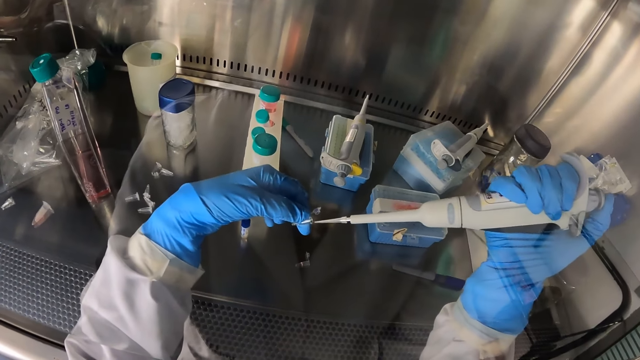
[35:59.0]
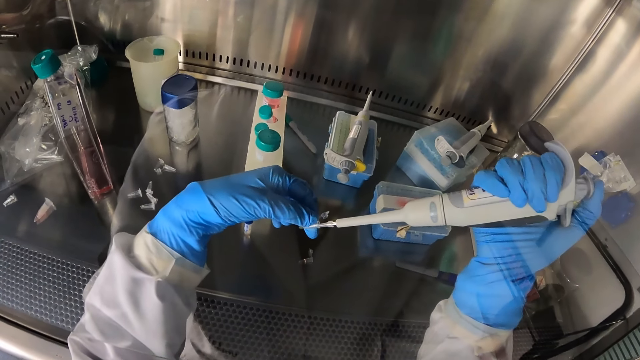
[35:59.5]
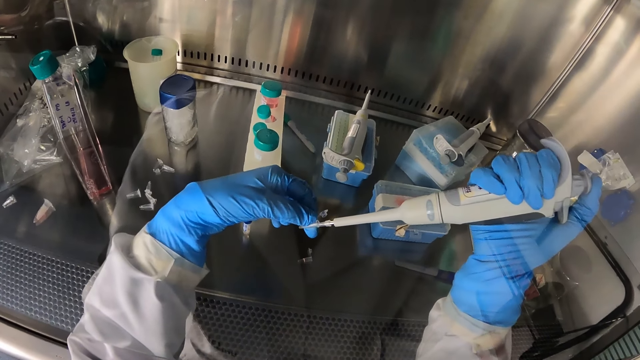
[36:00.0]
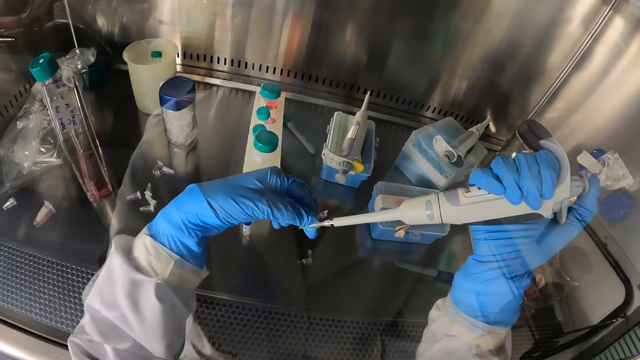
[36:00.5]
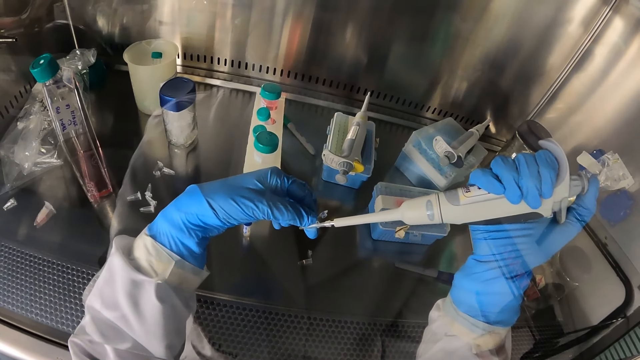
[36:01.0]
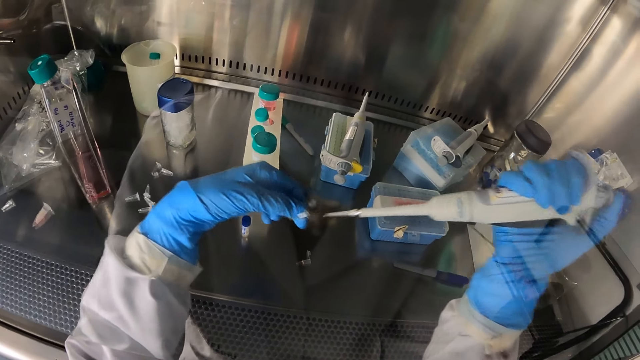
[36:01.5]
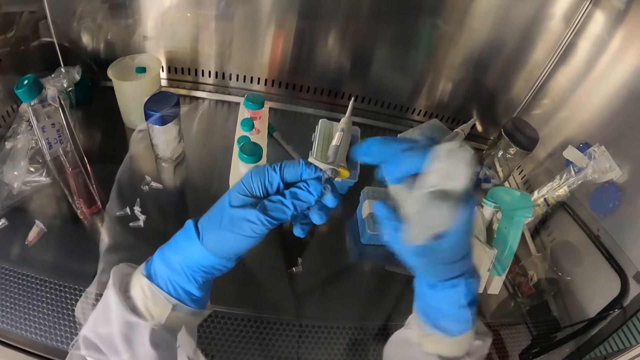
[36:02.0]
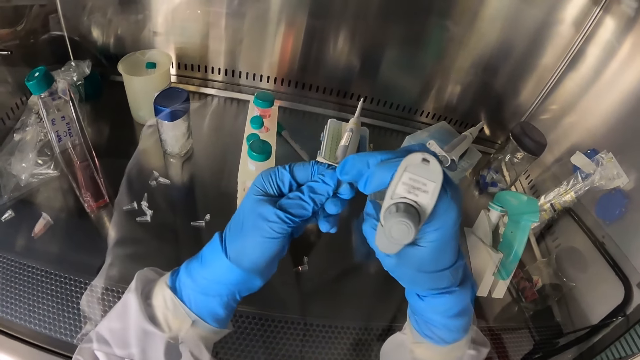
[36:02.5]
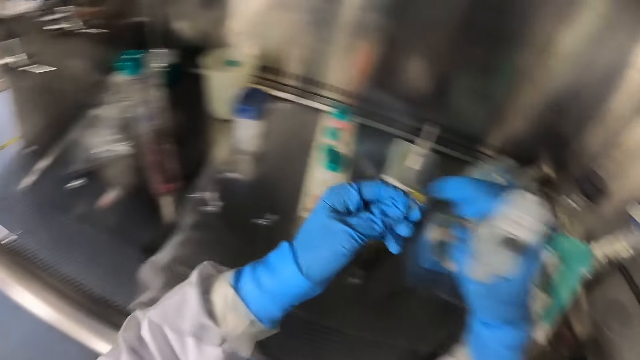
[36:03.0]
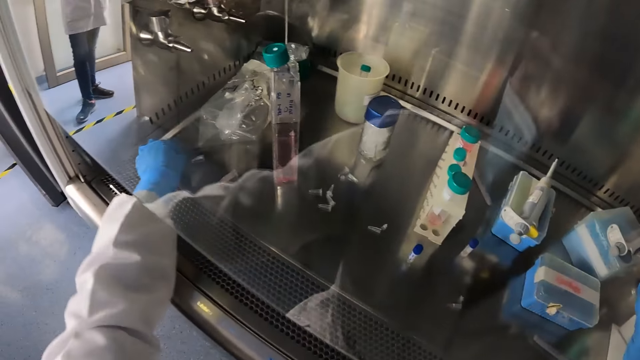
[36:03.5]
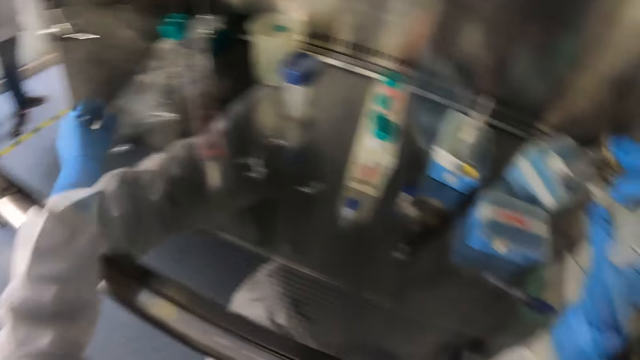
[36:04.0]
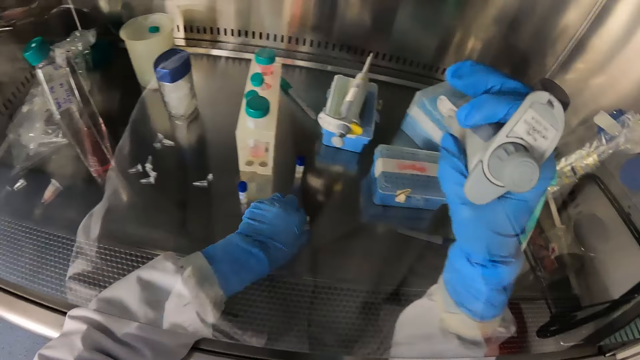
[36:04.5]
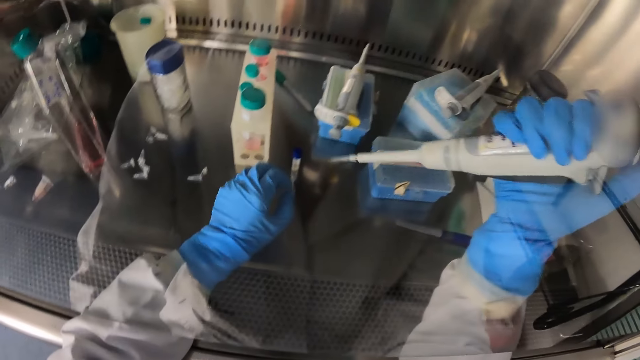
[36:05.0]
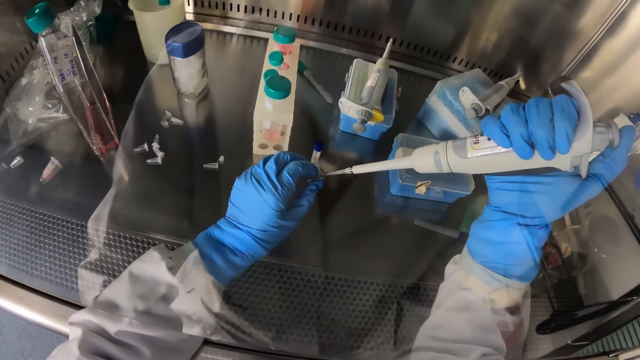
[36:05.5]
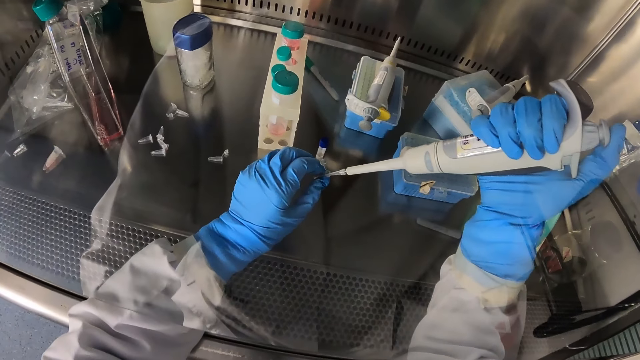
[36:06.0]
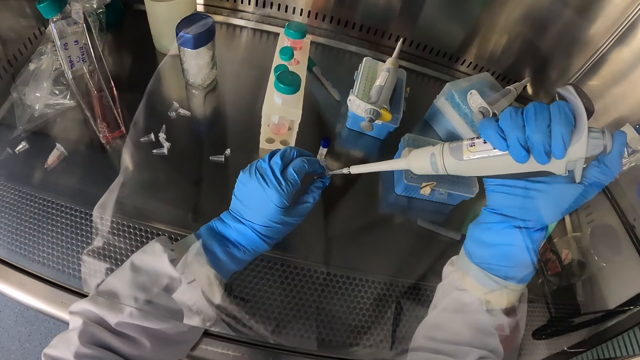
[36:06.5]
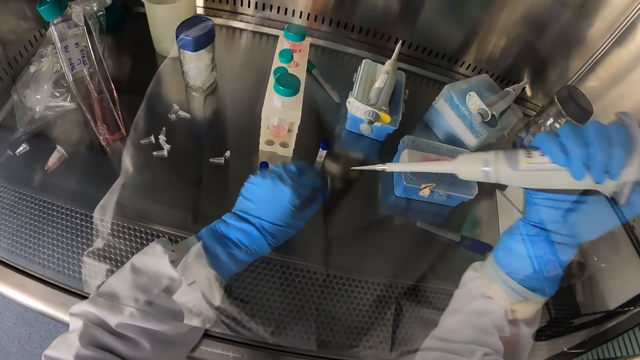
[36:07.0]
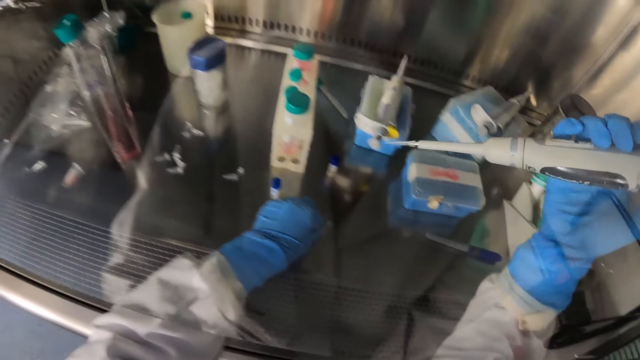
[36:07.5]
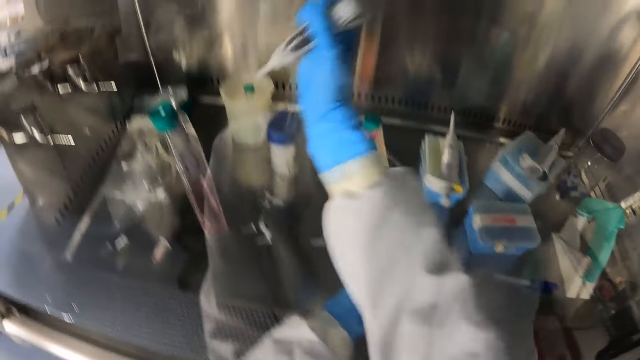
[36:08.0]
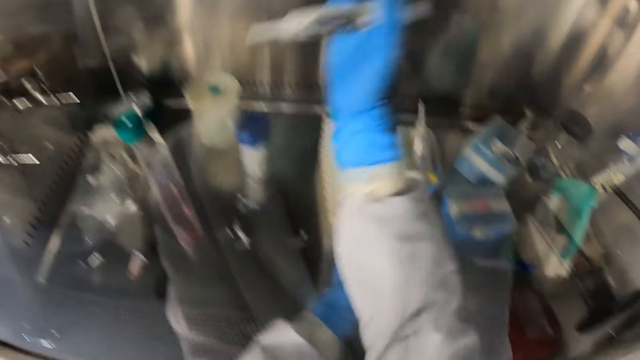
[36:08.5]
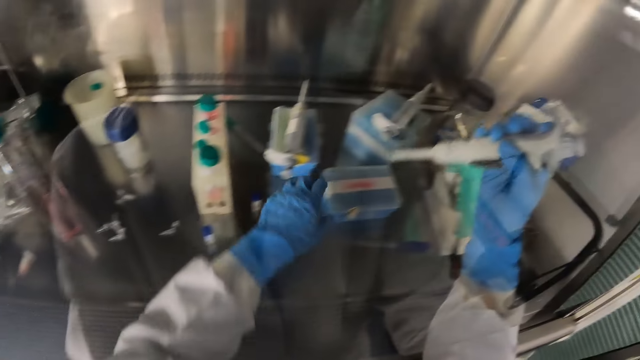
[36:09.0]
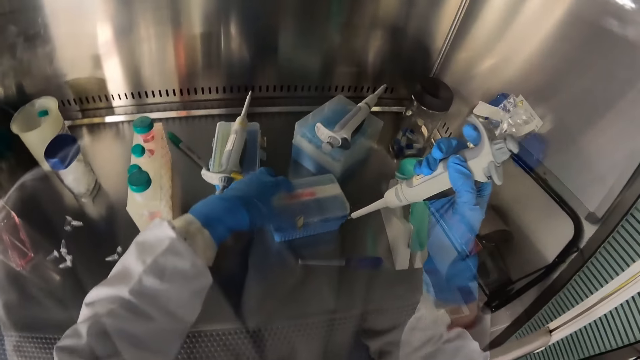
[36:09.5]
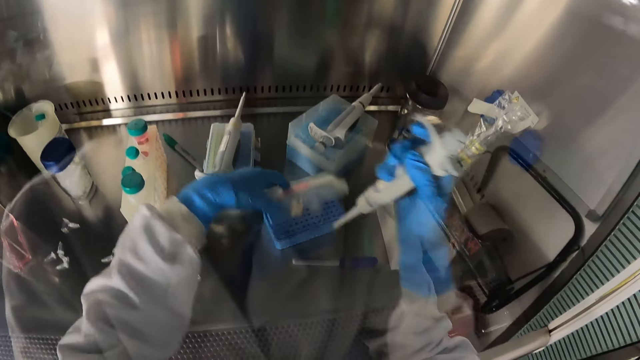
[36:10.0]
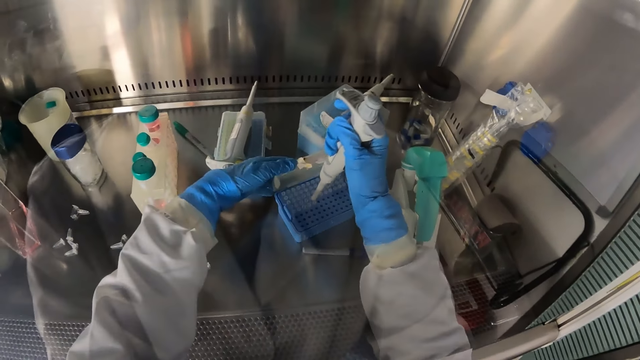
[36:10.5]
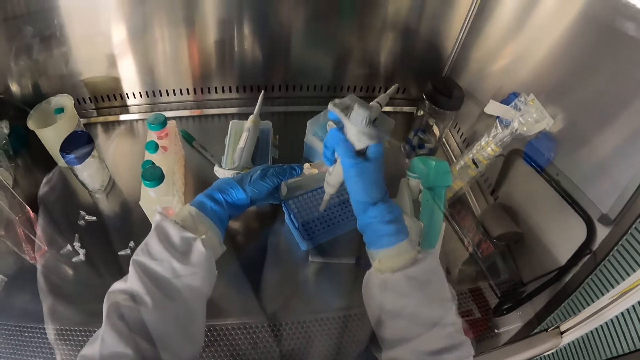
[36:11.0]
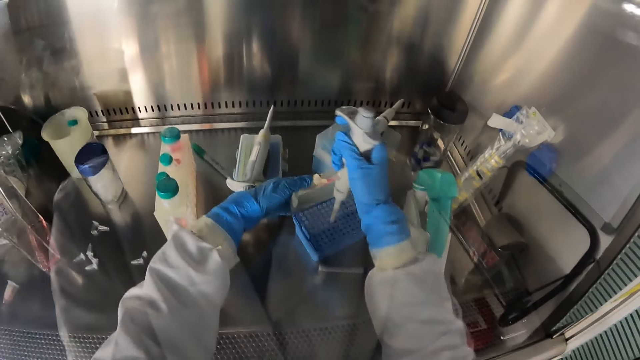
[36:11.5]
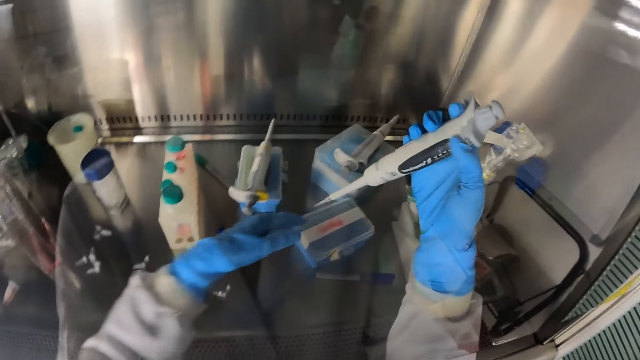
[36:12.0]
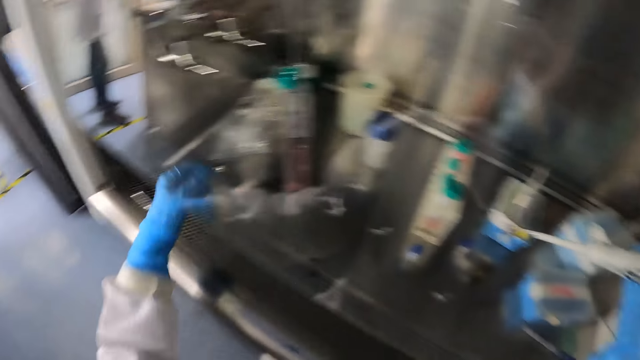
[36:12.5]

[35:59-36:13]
The camera wearer releases the chemicals into the test tube with the micropipette or baster in her right hand. She closes the test tube in her left hand with her right hand. She places the test tube in her left hand on the laboratory shelf. She picks a test tube from the laboratory shelf with her left hand. She releases the chemicals into the test tube with the micropipette in her right hand. She places the test tube in her left hand on the laboratory shelf. She dips the baster in a container. She opens the test tube crate or case on the laboratory shelf with her left hand. She presses the test tube crate on the laboratory shelf with the micropipette in her right hand. She picks an injector from the case with the baster. She closes the test tube crate on the laboratory shelf with her left hand.

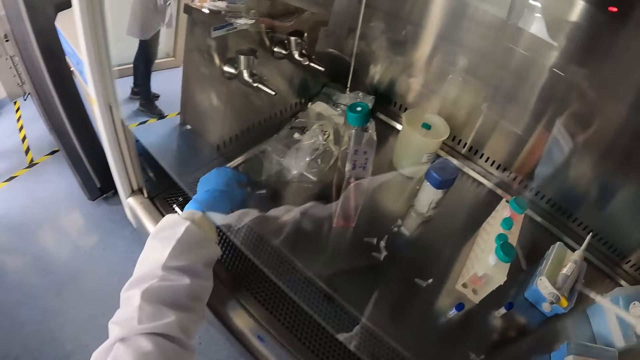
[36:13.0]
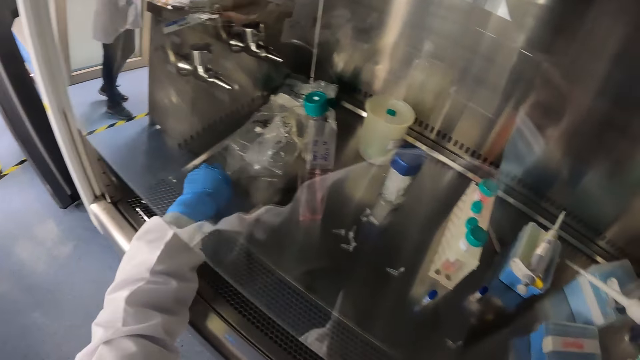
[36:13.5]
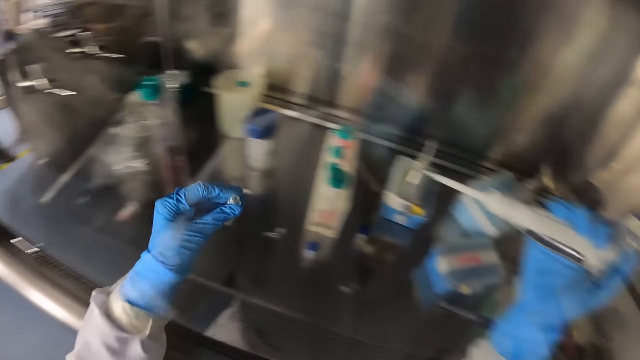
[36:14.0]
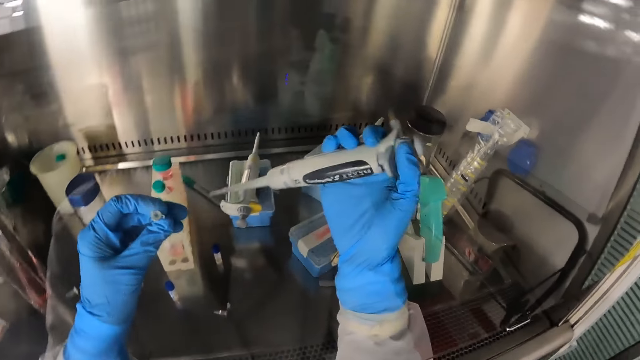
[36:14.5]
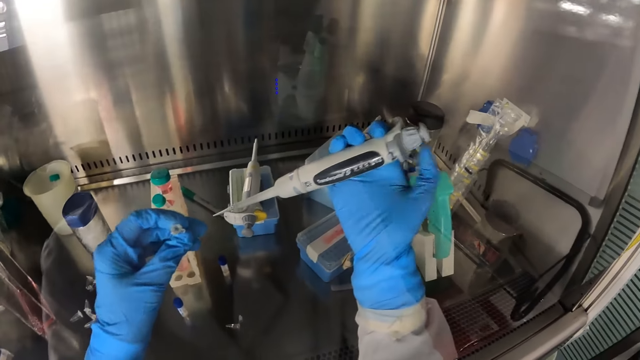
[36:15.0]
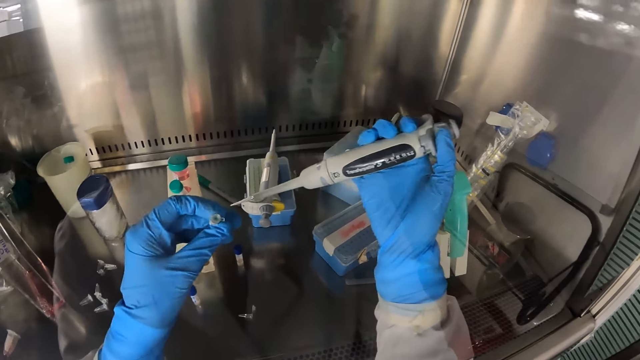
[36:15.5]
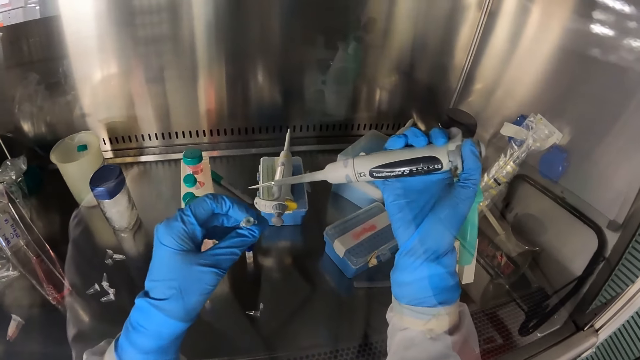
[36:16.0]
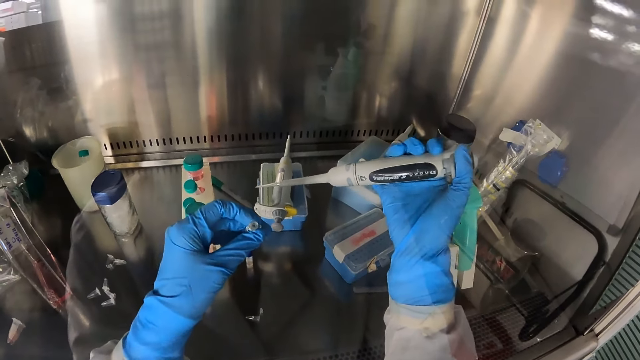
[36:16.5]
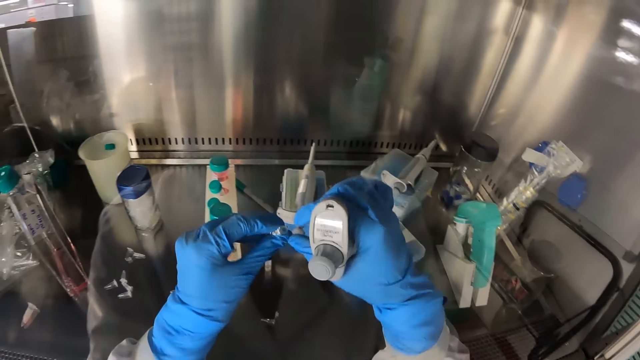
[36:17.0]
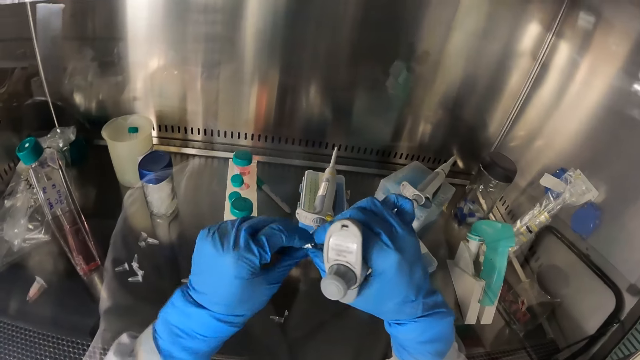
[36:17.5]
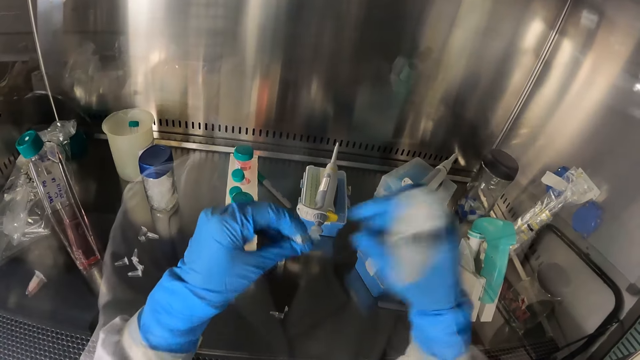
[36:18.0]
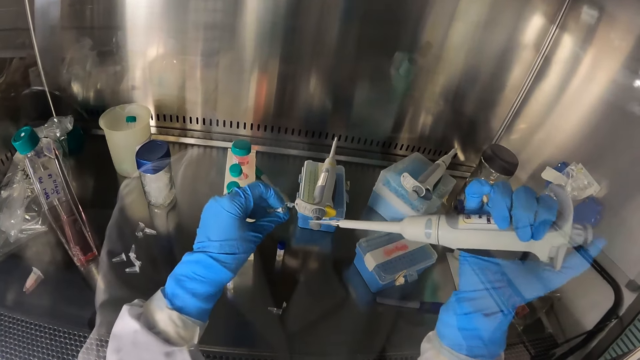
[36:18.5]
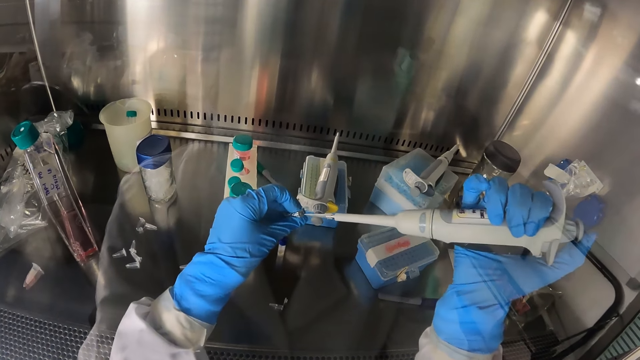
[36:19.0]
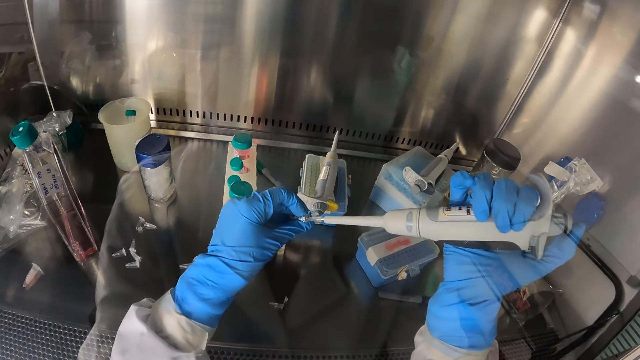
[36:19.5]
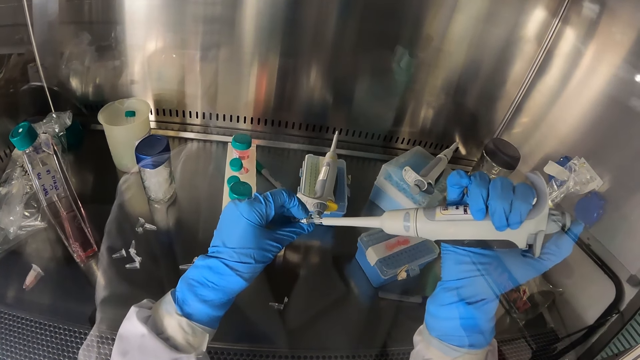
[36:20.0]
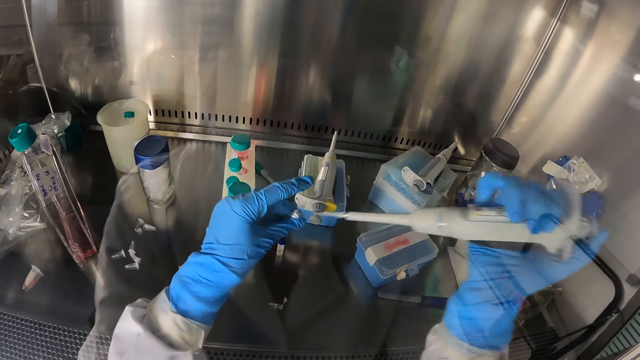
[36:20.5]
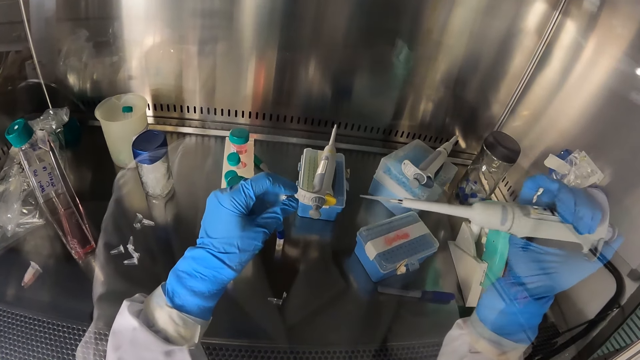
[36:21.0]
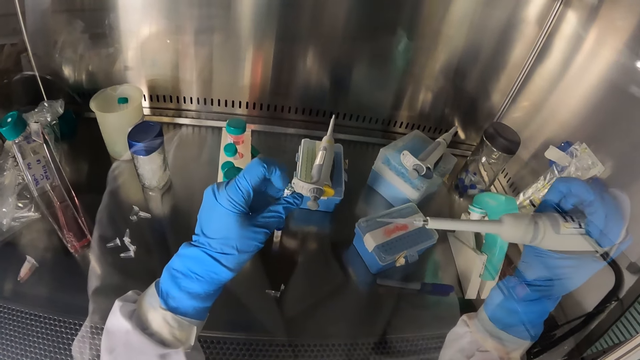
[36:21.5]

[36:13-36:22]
The camera wearer picks a test tube from the laboratory shelf with her left hand. She looks at the baster. She opens a micro tube with her hands. She takes some fluid from the micro tube in her left hand with a micro pipette in her right hand. She dips the syringe in the plastic box. She covers the micro tube with her left hand.
